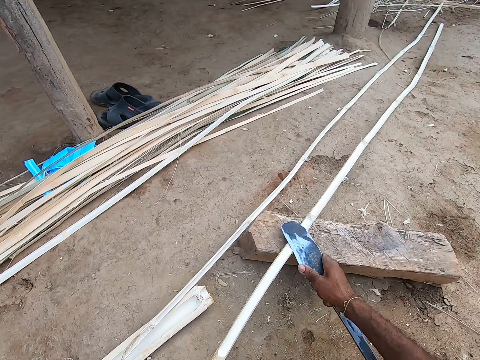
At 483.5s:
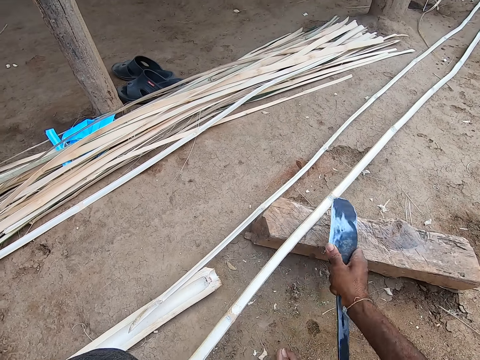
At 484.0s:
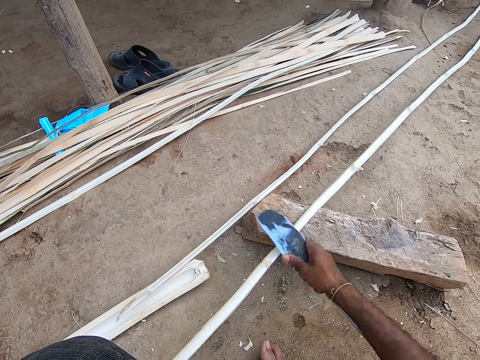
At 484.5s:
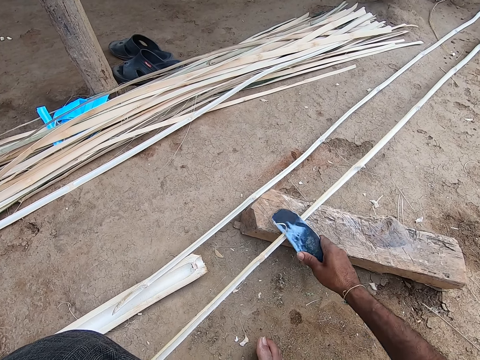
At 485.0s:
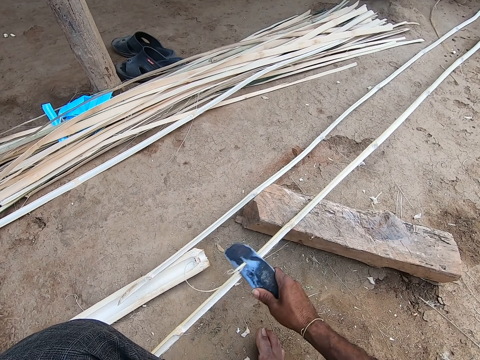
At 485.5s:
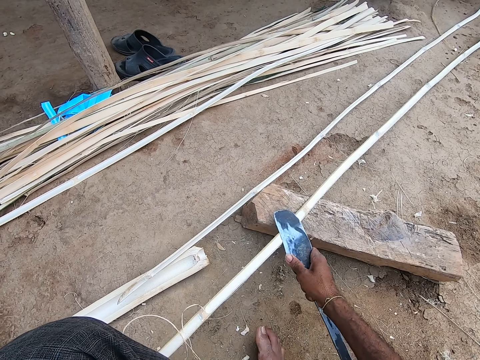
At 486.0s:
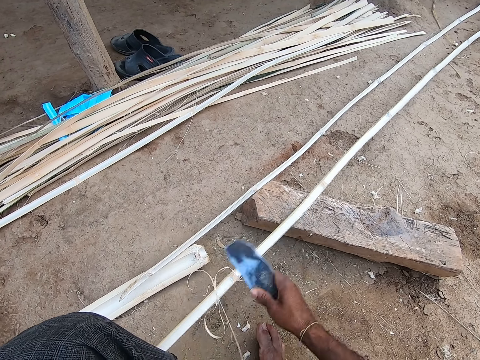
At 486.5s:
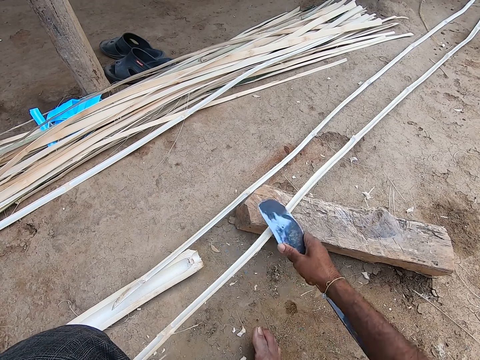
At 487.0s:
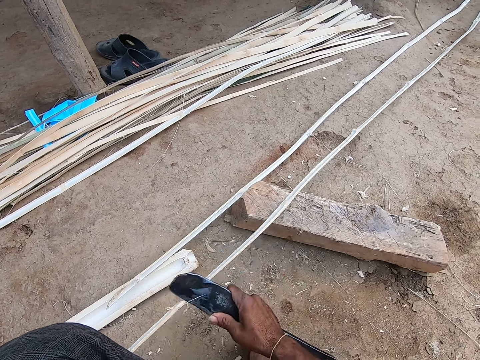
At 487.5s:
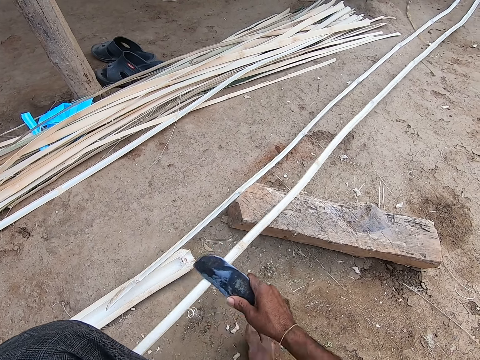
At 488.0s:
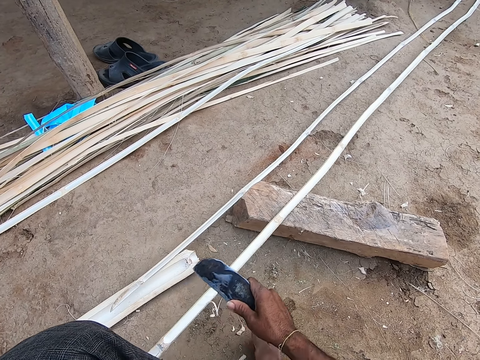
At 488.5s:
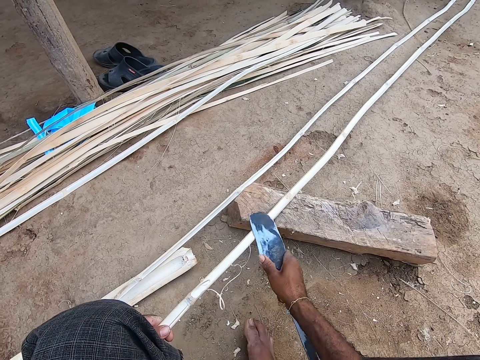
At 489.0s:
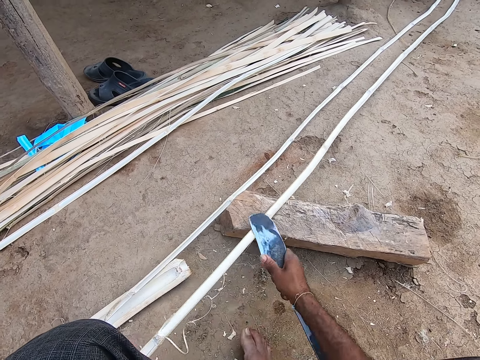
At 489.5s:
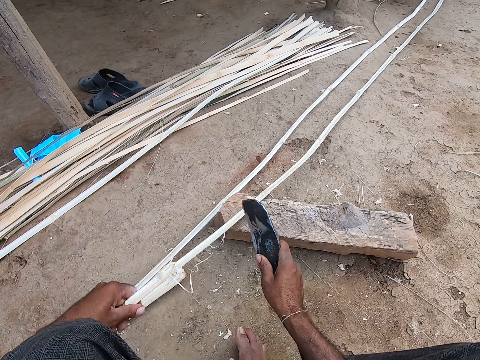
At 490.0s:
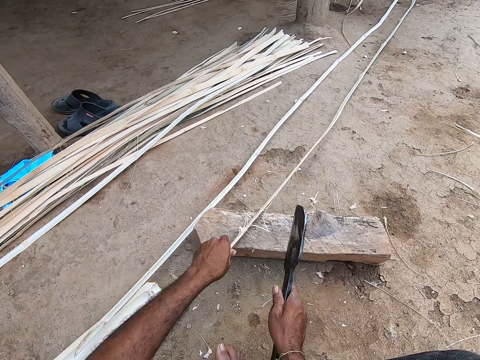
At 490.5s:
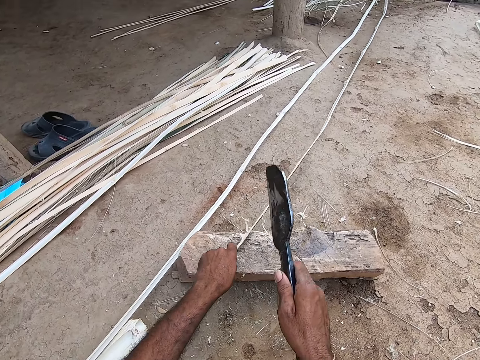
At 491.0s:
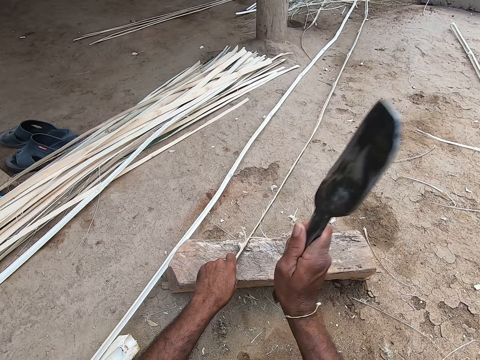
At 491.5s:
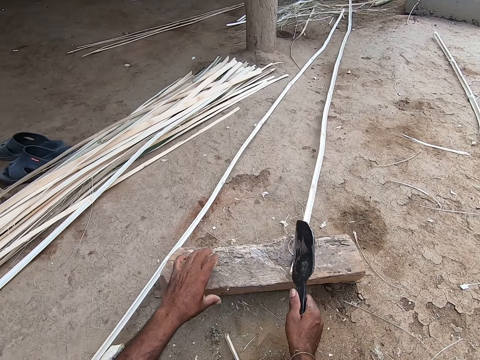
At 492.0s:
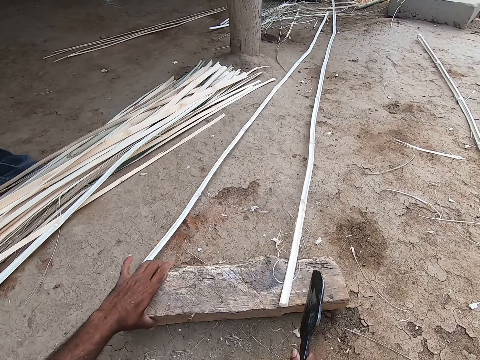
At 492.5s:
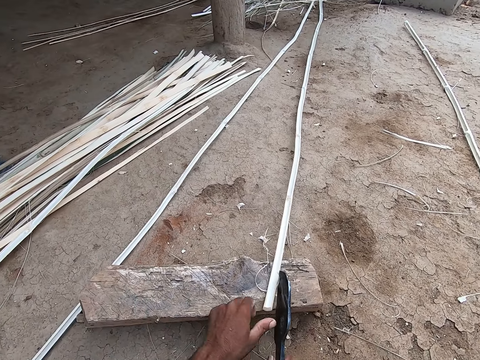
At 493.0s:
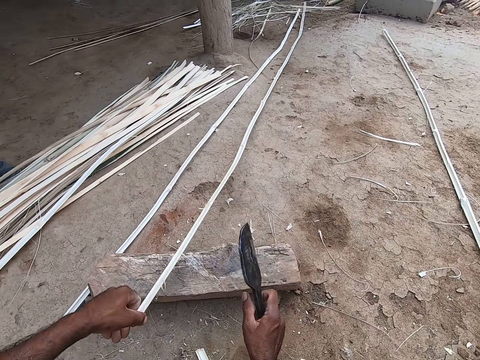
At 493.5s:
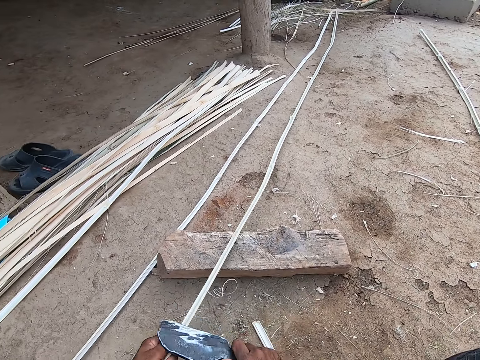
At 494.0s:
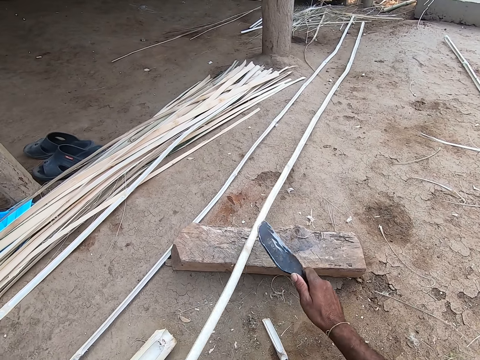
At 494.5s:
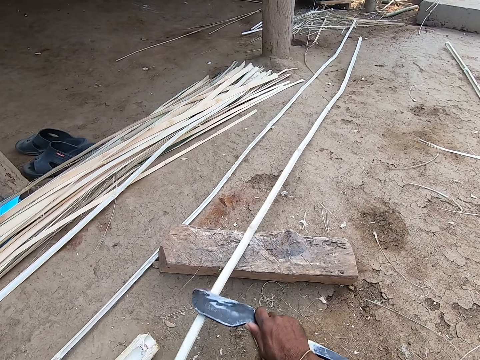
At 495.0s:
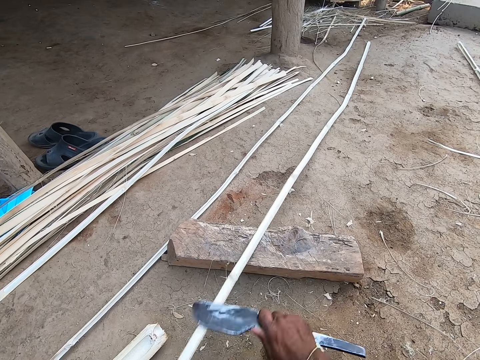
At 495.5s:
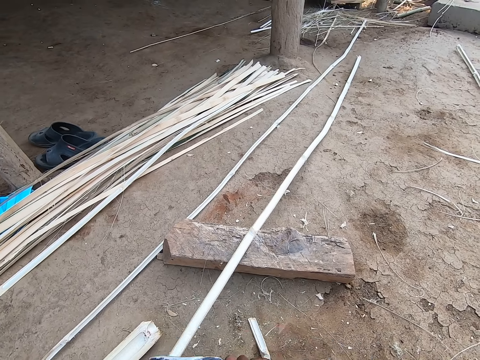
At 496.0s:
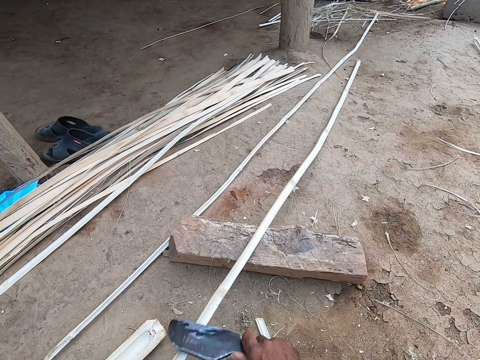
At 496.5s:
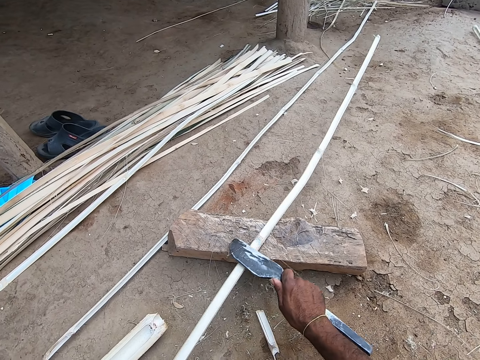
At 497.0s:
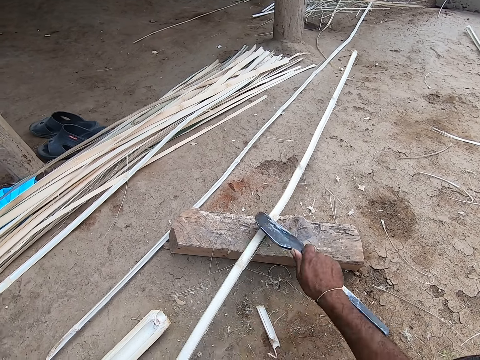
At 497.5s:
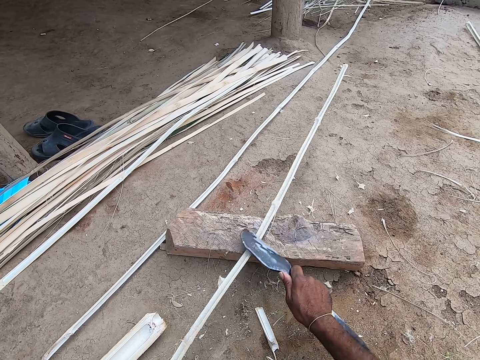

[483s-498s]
The camera wearer scrapes the bamboo strip with the knife in his right hand. He cuts the bamboo with a big knife. He cuts the bamboo strip at the tip with the knife in his right hand. He moves the log of wood on the floor with his right hand. He picks the bamboo strip from the log of wood with his left hand. He scrapes the bamboo strip with the knife in his right hand.

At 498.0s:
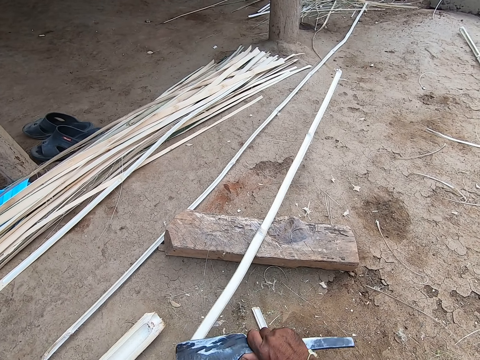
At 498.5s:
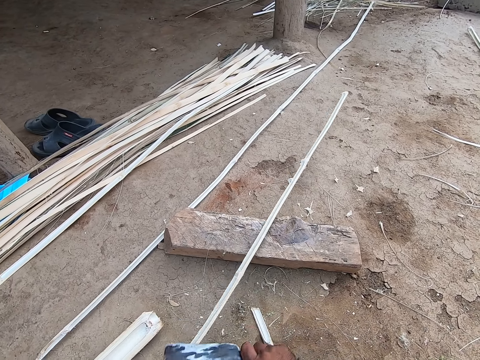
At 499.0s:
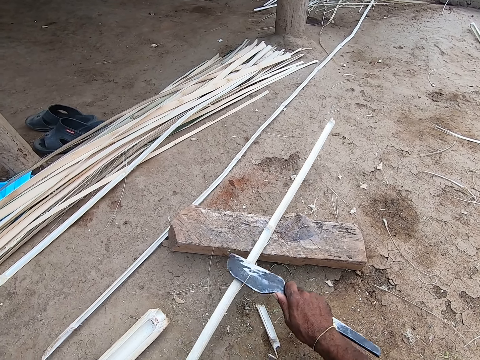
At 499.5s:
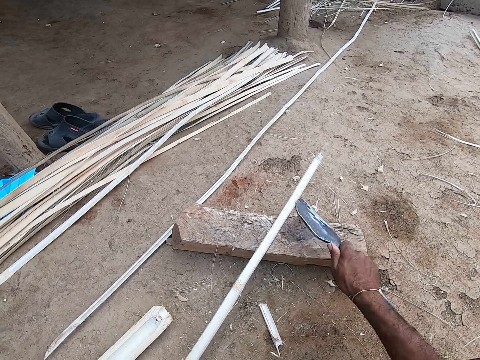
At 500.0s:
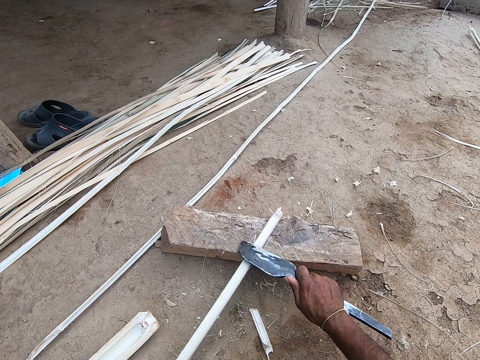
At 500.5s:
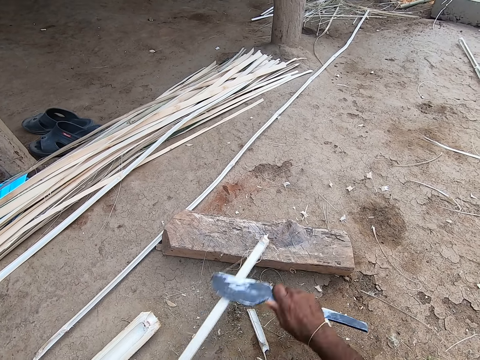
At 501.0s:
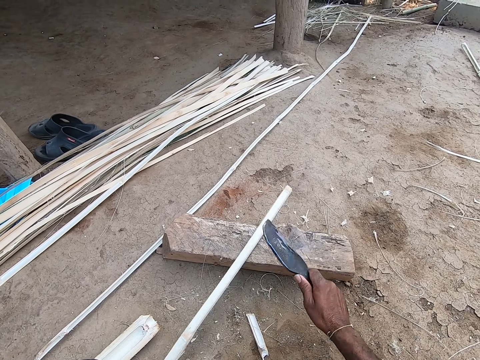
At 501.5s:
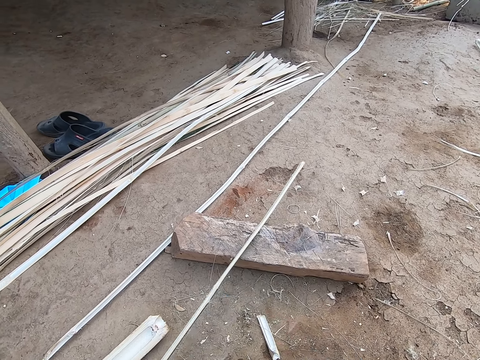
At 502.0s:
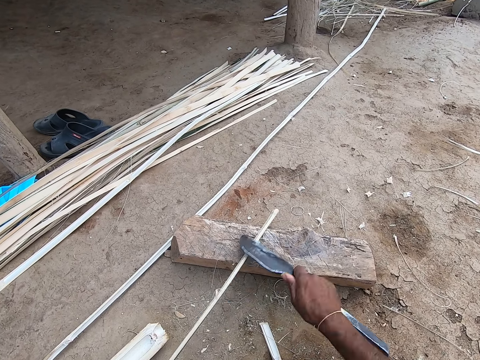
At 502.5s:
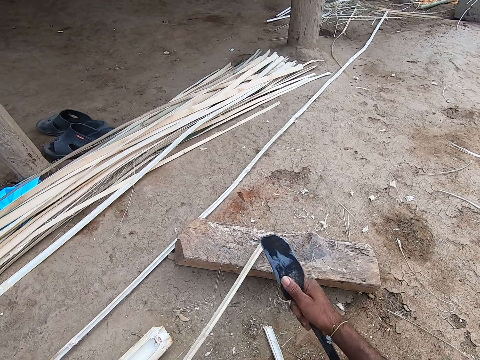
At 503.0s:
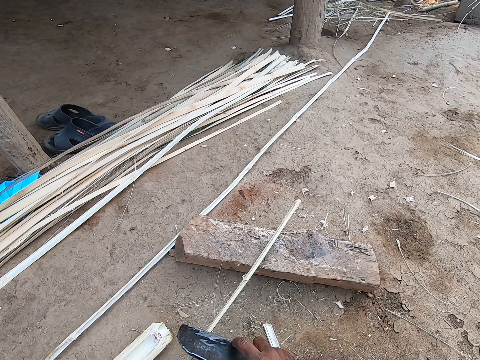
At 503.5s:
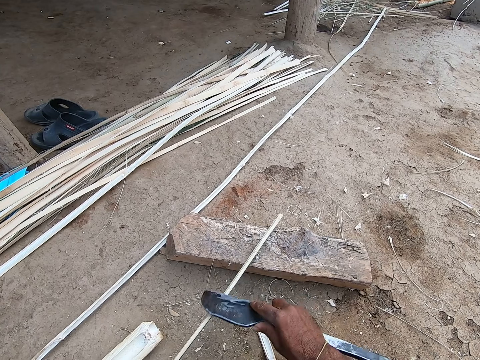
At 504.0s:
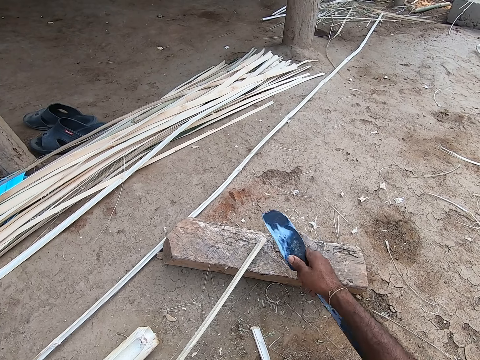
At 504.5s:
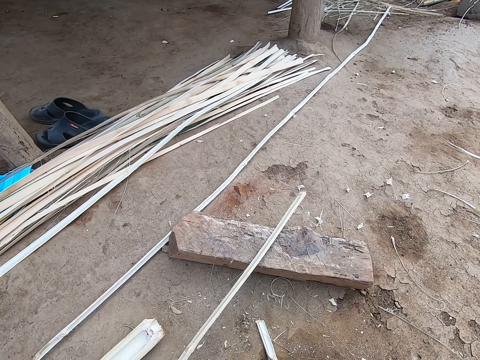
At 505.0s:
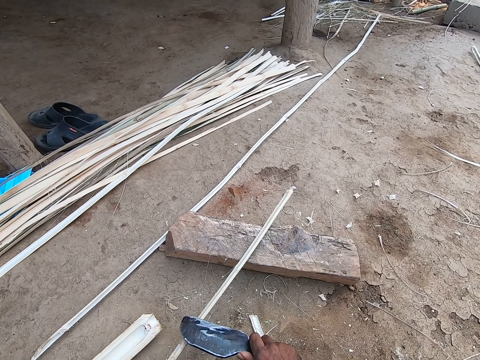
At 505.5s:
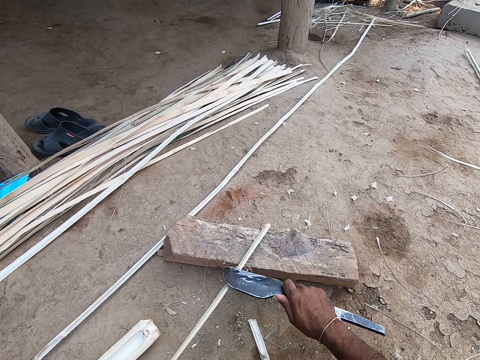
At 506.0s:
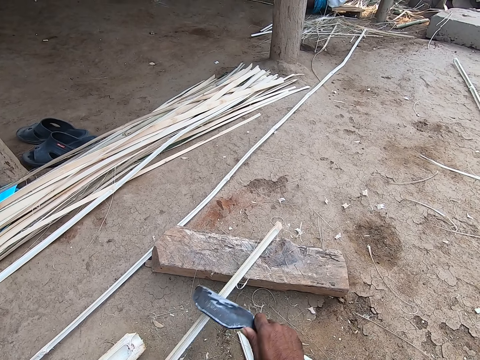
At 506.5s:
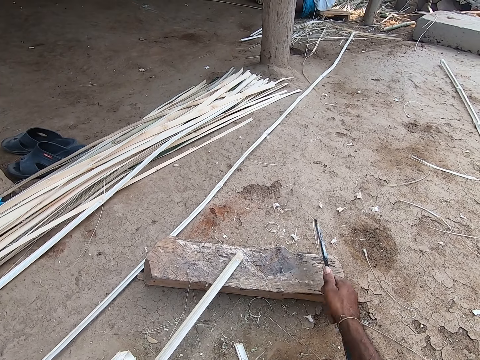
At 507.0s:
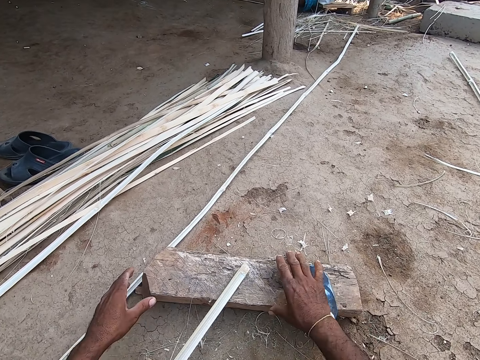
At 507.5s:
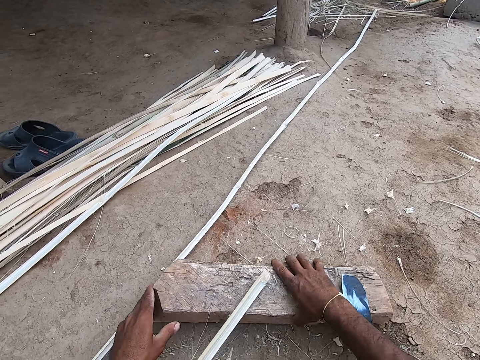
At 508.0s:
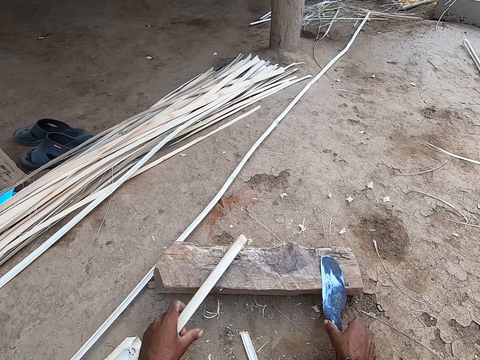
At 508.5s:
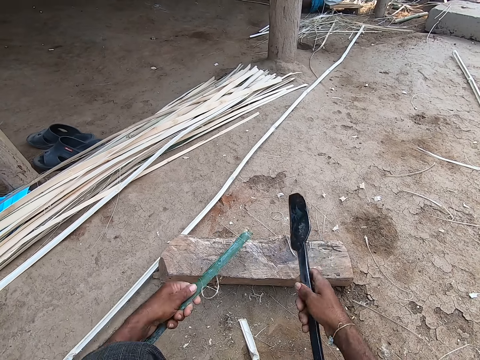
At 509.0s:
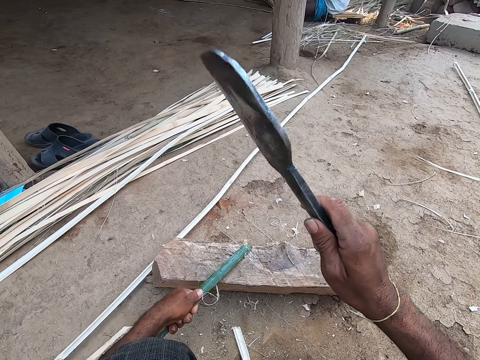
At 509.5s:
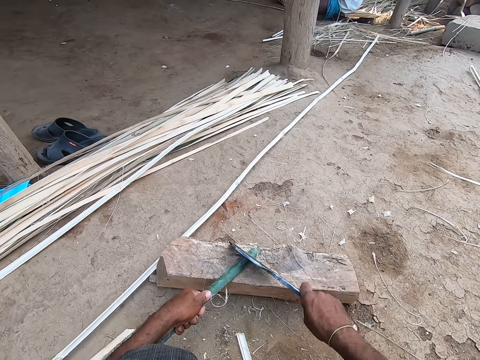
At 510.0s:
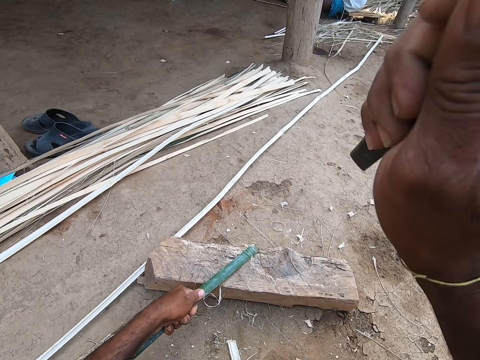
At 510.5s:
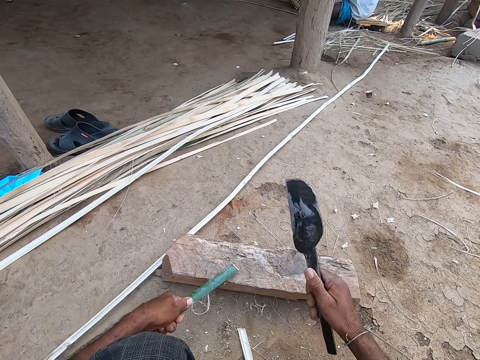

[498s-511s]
The camera wearer smoothens the bamboo with the knife. He drops the knife on the log of wood with his right hand. He moves the log of wood on the floor with his right hand. He picks the bamboo strip from the log of wood with his left hand. He picks the knife from the log of wood with his right hand. He cuts the bamboo strip at the tip with the knife in his right hand.
